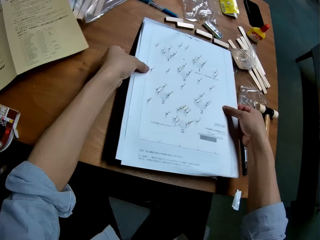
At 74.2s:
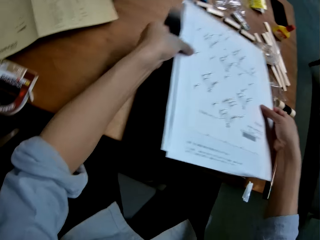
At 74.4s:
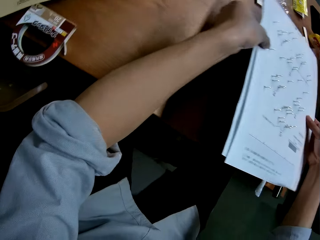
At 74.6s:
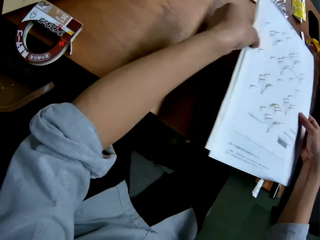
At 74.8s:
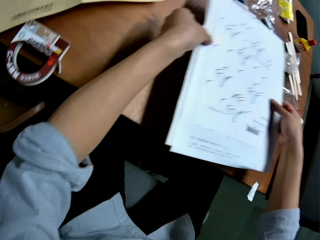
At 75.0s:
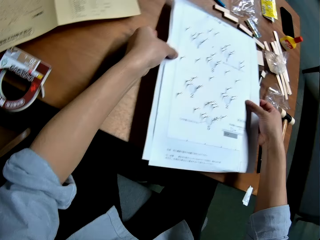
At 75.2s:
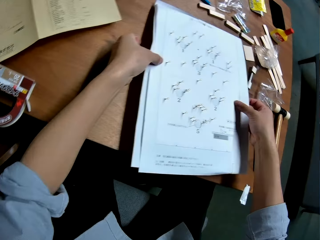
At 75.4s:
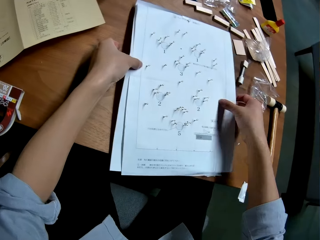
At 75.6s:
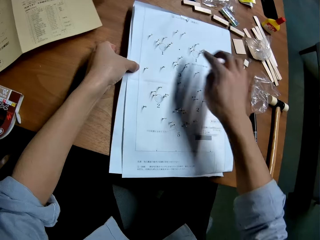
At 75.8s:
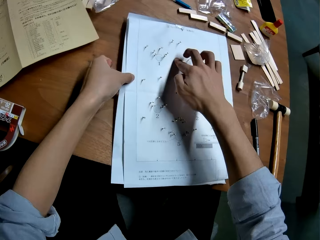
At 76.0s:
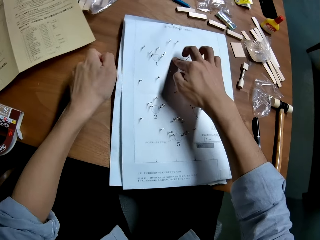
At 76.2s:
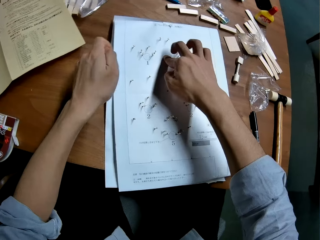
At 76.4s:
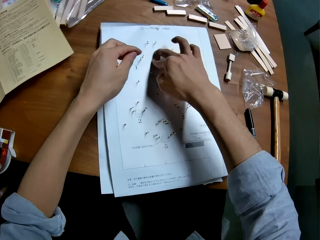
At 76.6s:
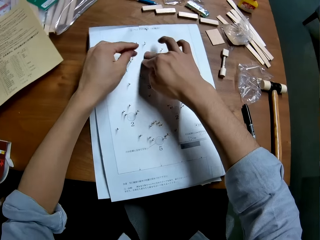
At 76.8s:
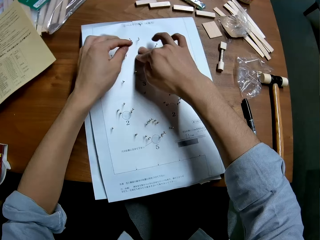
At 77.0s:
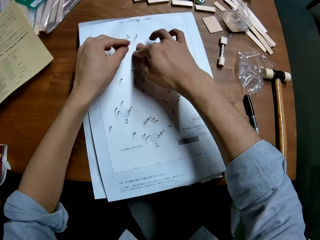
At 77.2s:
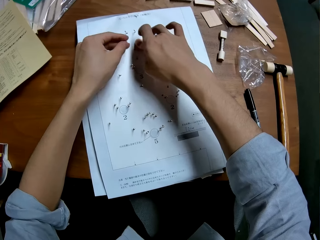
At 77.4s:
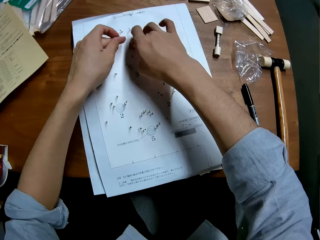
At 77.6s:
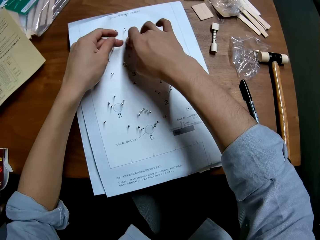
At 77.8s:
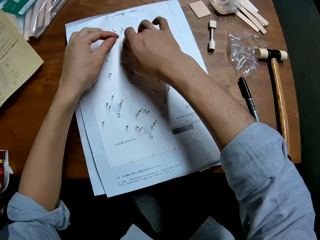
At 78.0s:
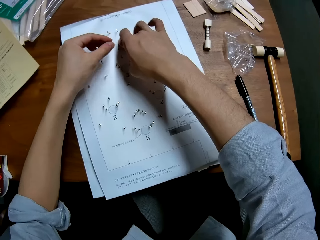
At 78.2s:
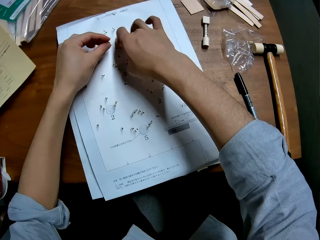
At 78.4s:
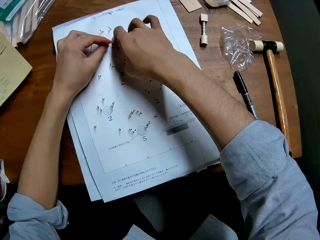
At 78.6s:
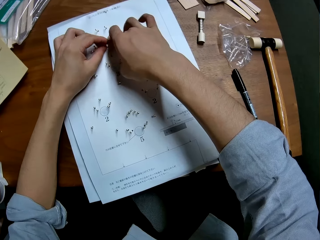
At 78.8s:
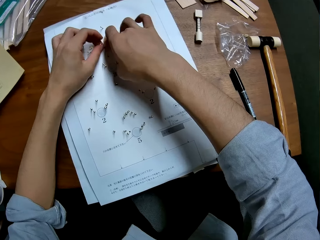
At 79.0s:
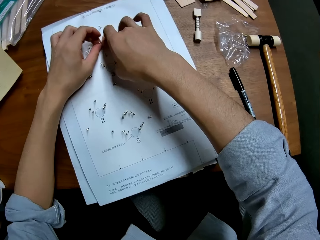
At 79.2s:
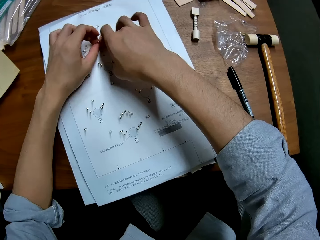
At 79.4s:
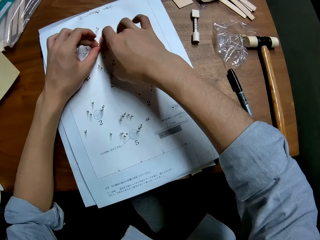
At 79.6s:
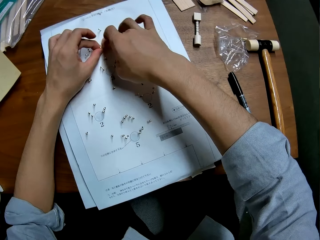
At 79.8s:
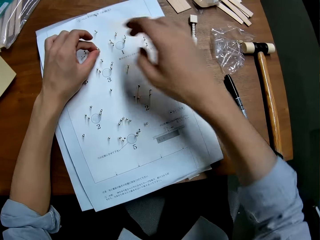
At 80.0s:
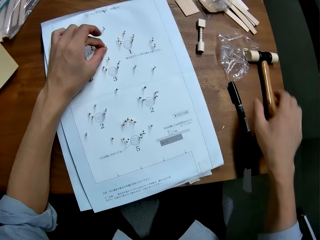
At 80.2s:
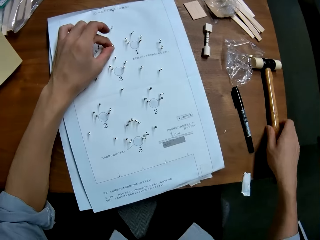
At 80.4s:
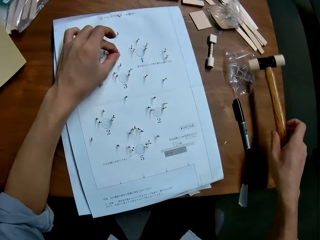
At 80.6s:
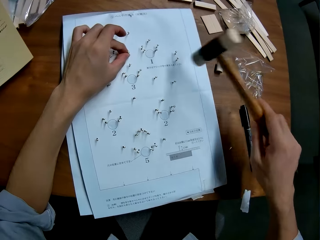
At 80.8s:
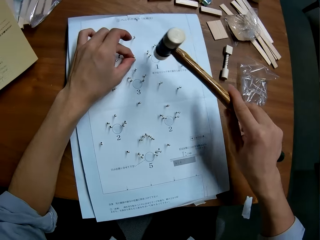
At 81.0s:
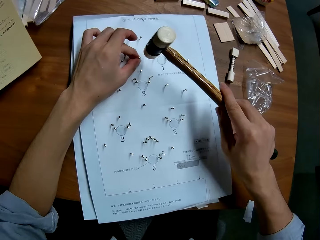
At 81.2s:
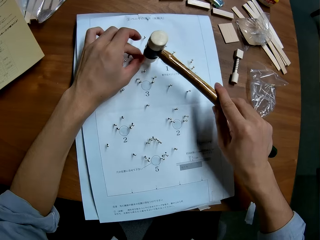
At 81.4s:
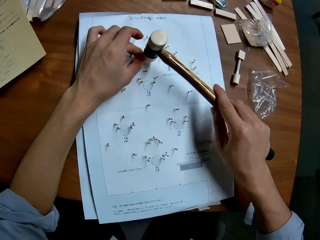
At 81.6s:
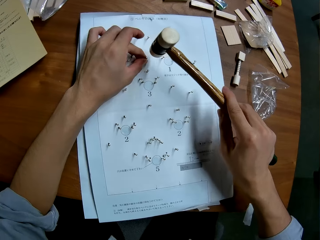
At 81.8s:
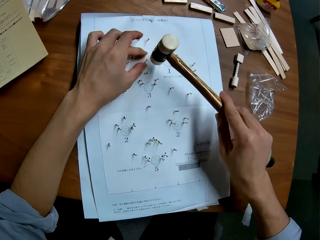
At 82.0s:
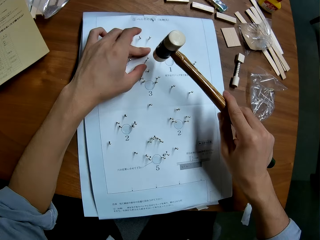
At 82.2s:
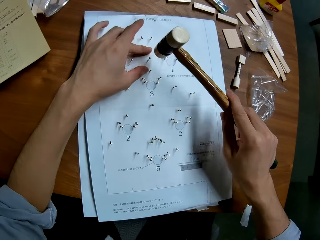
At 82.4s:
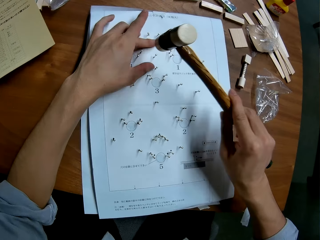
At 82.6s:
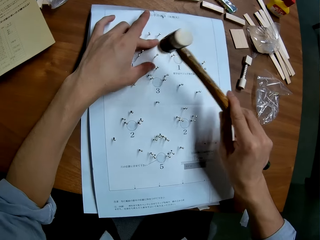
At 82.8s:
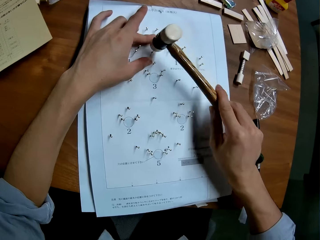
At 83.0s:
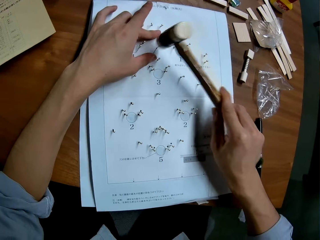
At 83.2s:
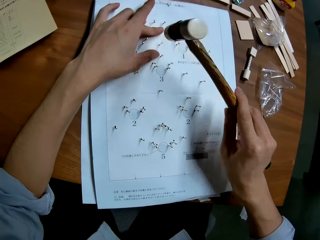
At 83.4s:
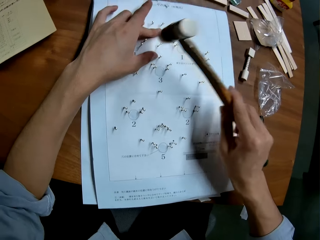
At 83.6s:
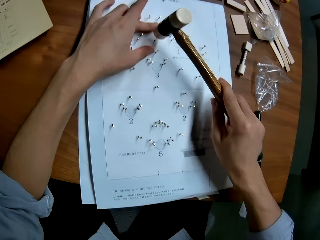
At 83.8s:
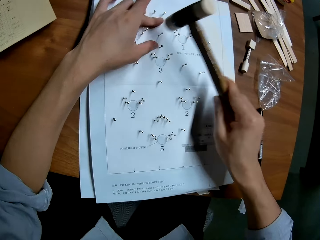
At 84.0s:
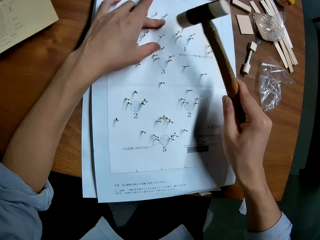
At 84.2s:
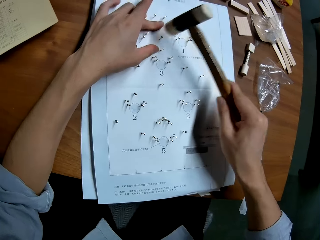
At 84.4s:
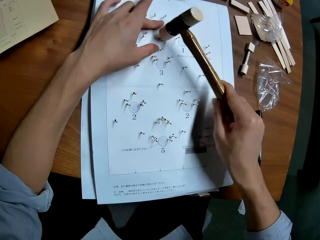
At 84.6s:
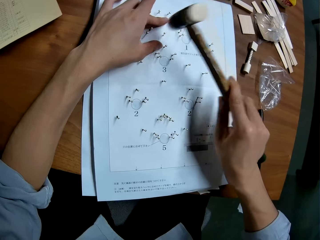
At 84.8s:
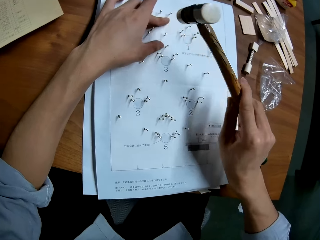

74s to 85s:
The camera wearer takes the papers from the table. They place the paper back on the table. They put the pin on a dot on the paper. They pick up the rubber mallet hammer from the table. They hit the pin on the paper with the hammer.

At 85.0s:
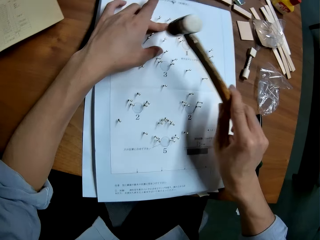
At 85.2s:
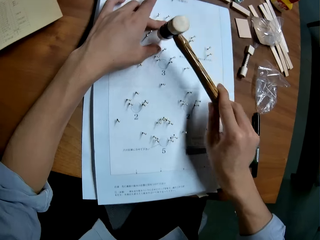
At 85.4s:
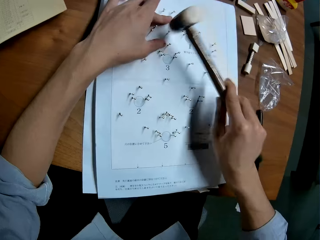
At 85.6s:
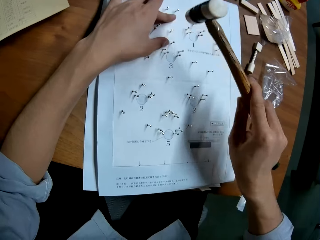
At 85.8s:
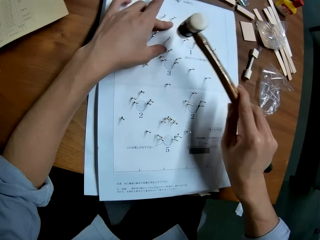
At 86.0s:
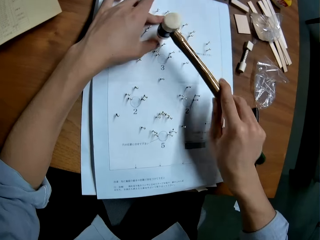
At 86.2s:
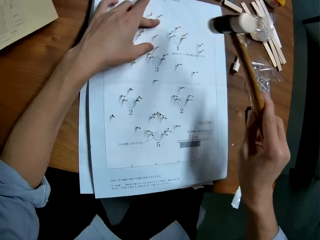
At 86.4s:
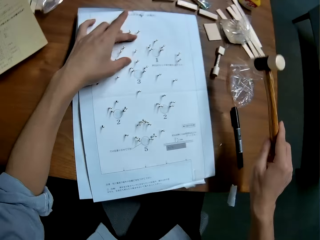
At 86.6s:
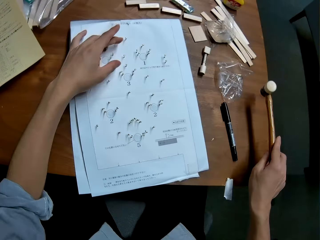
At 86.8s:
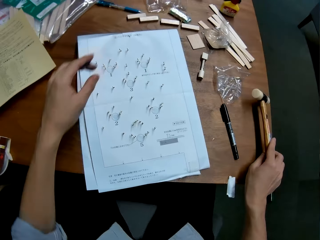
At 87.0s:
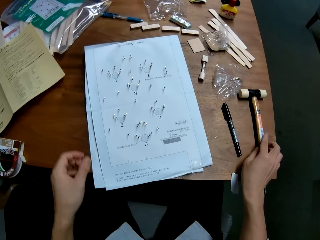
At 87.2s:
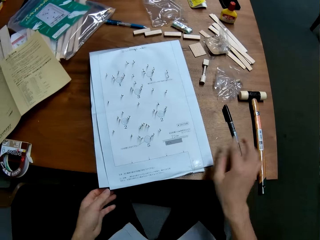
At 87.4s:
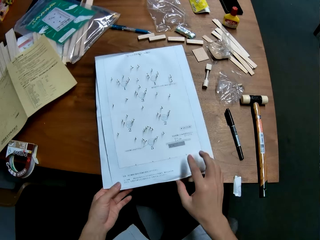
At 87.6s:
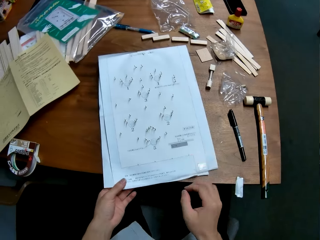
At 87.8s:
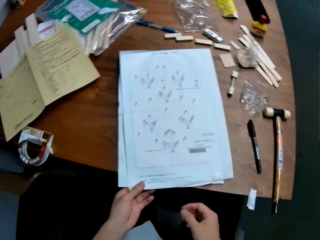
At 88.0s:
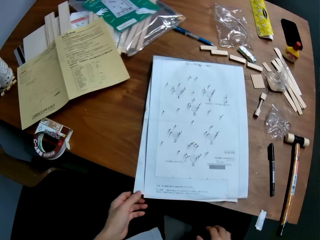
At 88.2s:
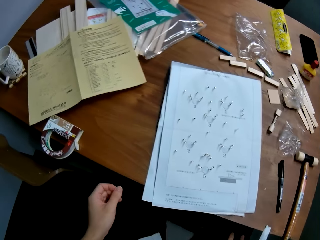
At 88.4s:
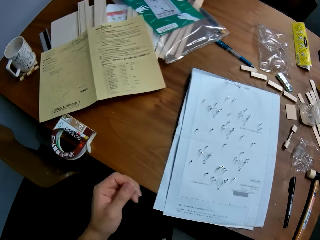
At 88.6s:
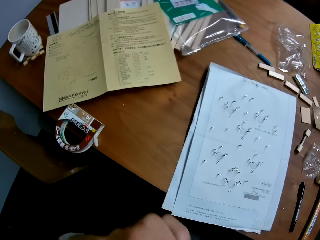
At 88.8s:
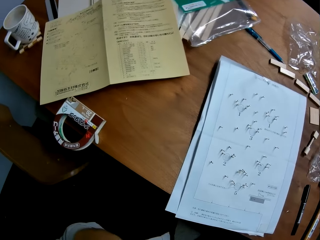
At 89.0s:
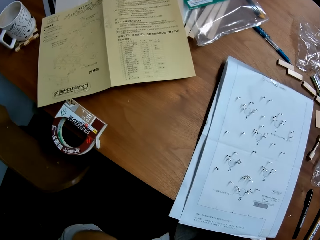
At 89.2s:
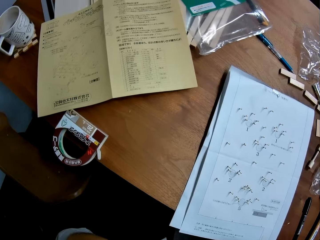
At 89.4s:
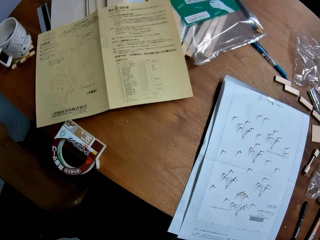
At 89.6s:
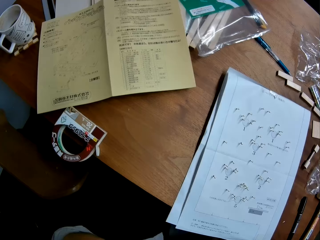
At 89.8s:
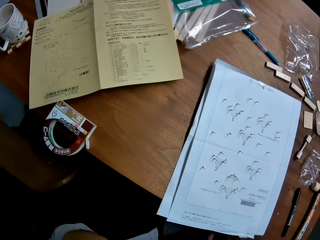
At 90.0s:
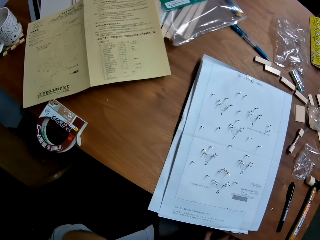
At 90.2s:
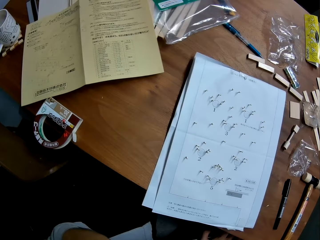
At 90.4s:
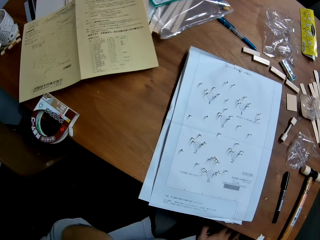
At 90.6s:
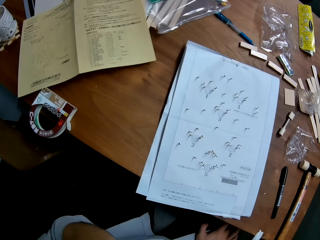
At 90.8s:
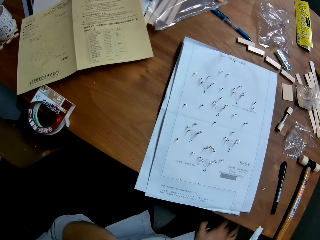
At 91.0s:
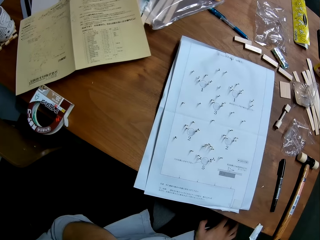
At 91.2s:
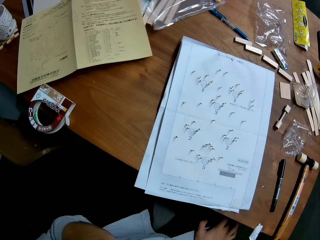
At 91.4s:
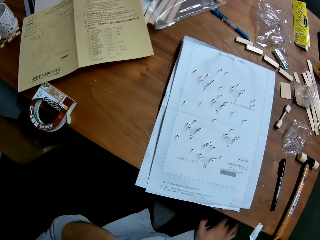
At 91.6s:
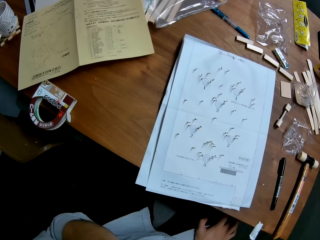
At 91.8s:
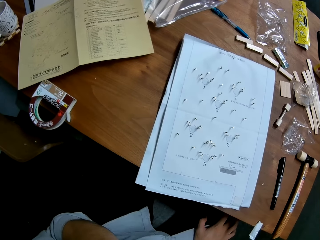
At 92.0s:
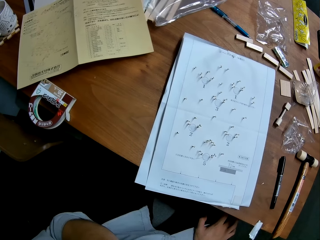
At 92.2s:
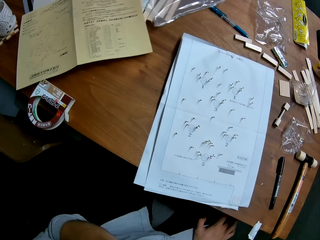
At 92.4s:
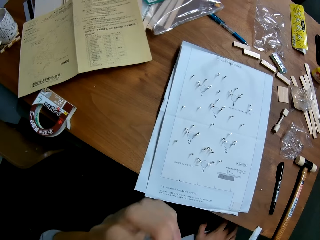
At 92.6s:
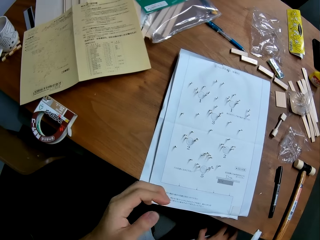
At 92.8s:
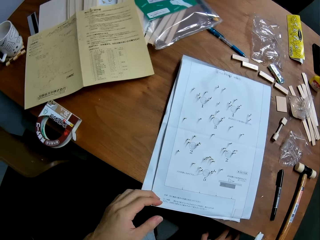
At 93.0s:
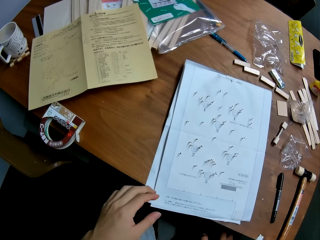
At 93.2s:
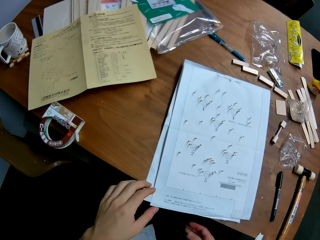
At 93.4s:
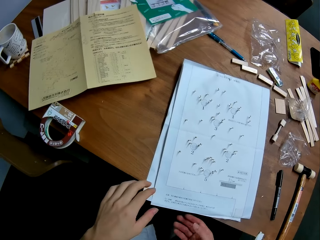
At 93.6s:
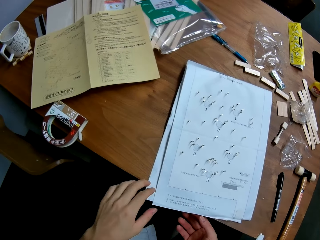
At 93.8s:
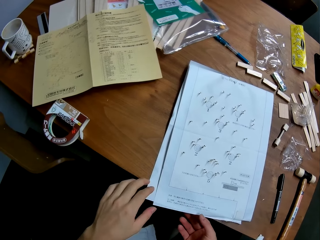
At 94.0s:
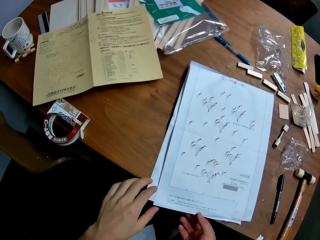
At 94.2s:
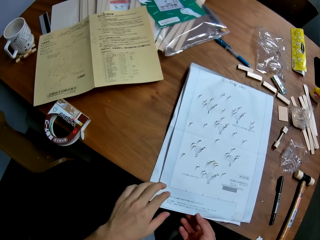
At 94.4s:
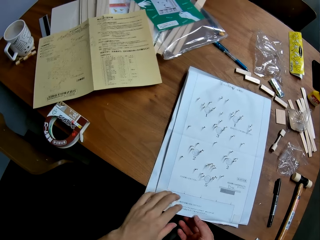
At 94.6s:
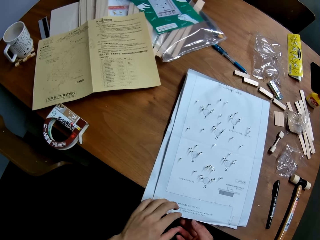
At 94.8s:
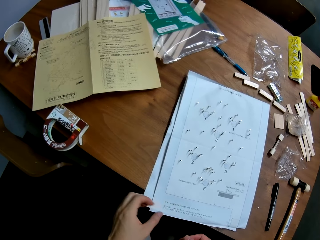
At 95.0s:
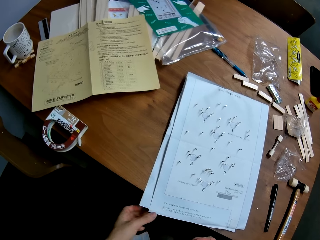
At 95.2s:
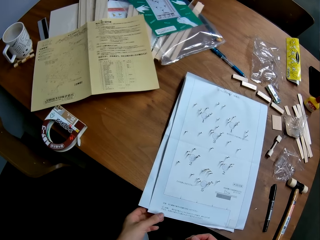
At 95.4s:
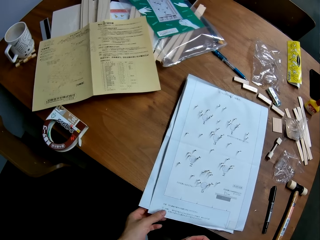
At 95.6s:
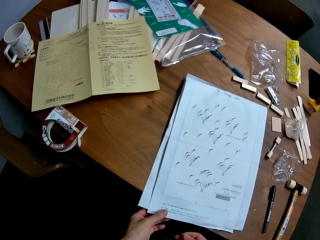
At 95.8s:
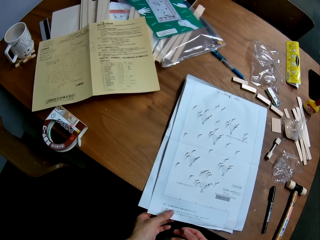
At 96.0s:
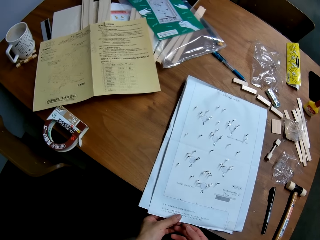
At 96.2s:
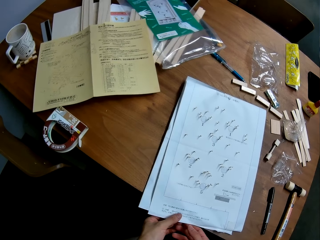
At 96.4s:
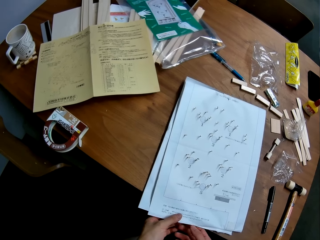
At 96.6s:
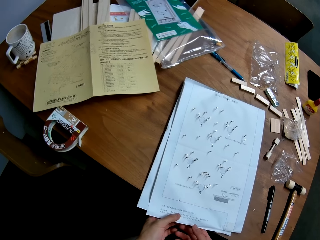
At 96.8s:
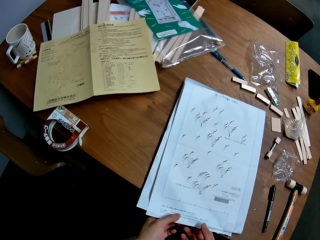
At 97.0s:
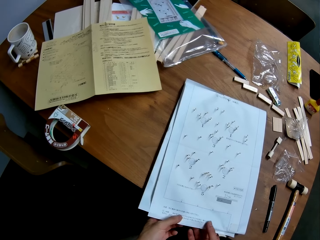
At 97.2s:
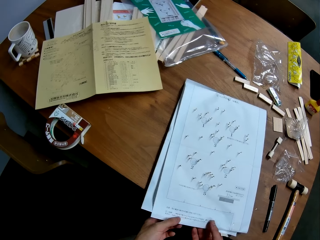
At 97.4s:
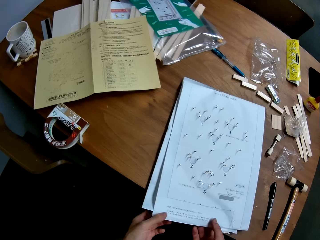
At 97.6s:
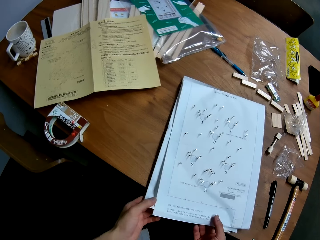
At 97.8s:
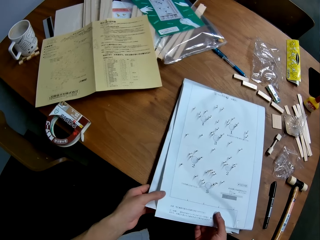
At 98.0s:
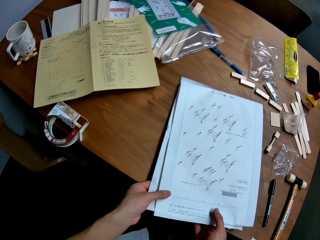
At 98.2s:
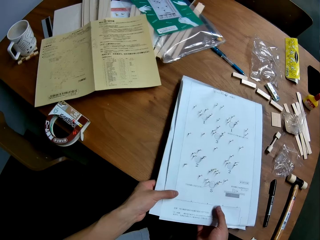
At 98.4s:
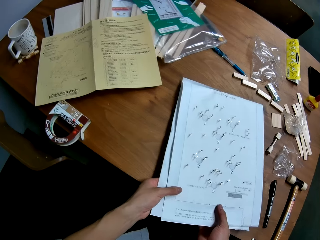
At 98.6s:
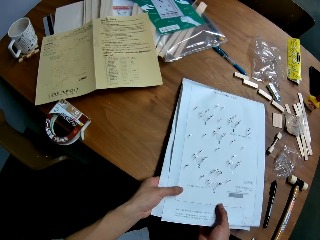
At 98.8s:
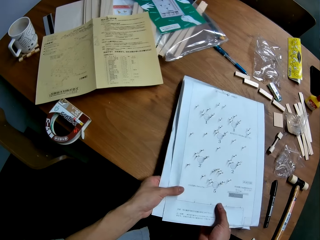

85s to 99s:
The camera wearer puts the rubber mallet hammer on the table. He touches his face. He scratches his face. He touches the paper.
